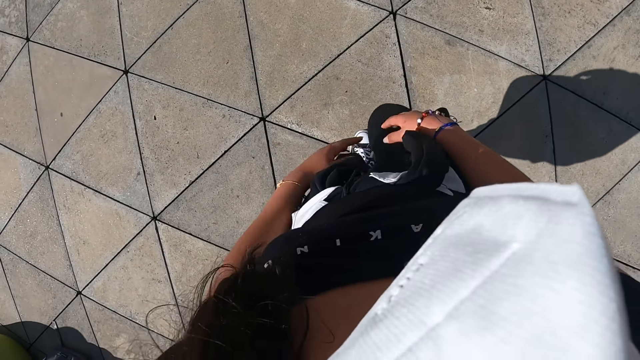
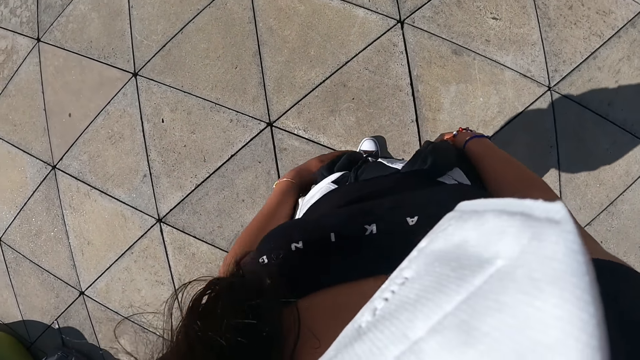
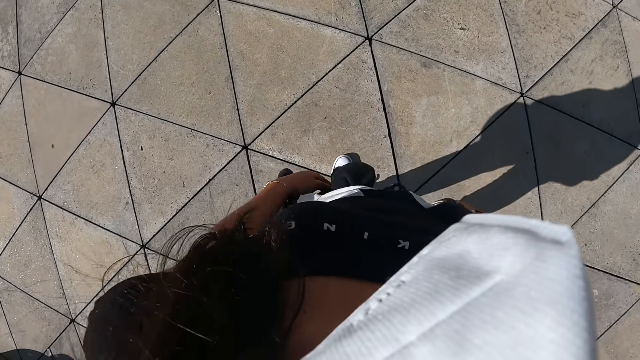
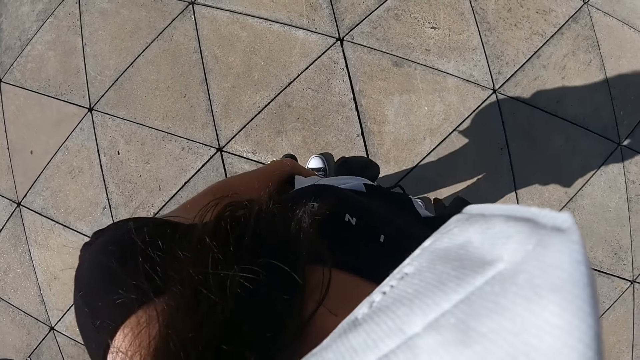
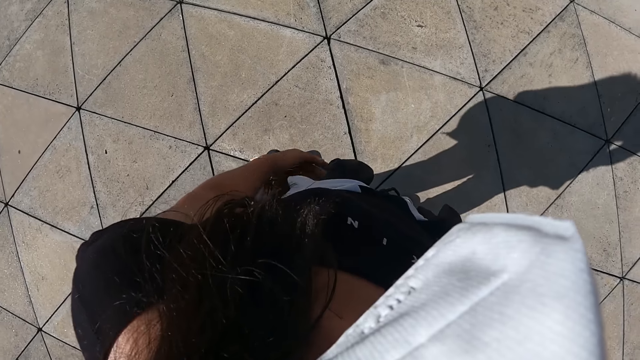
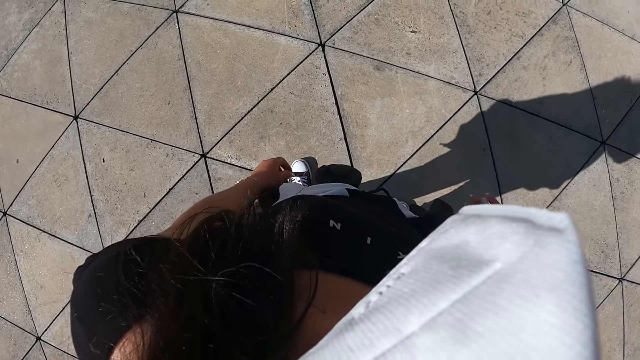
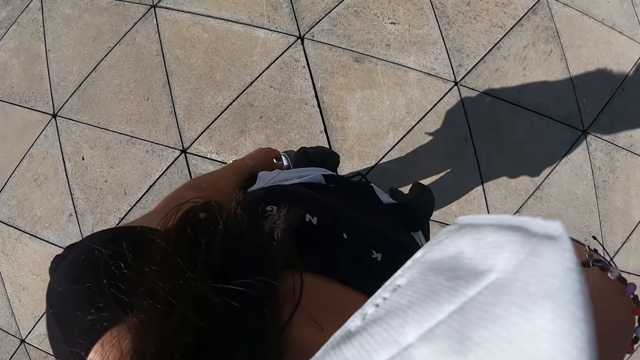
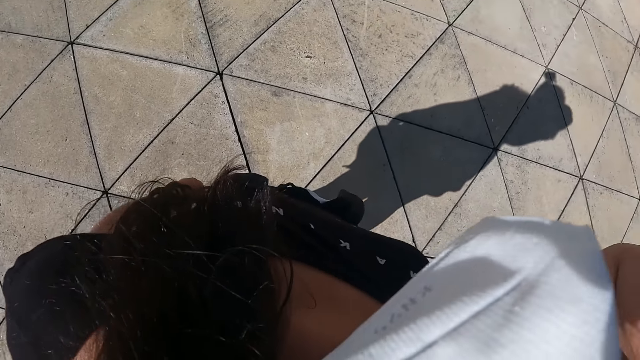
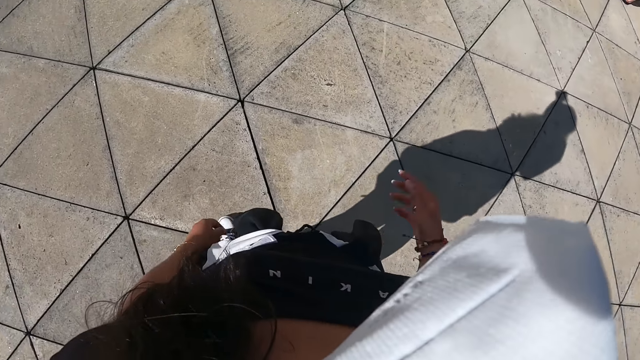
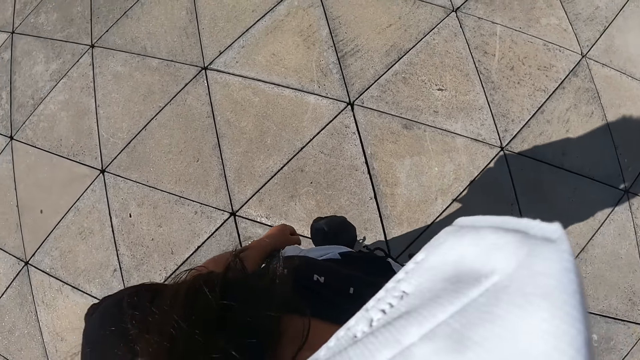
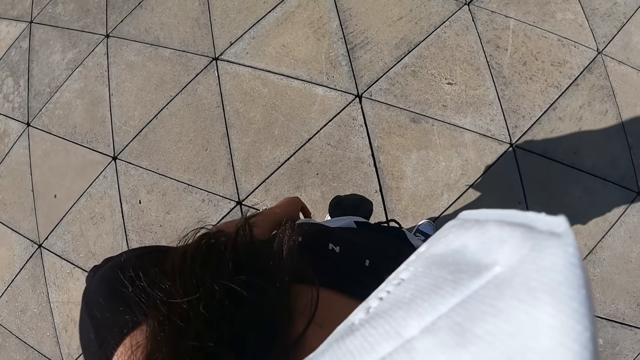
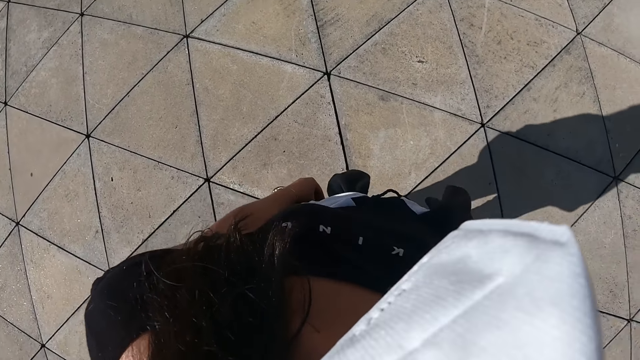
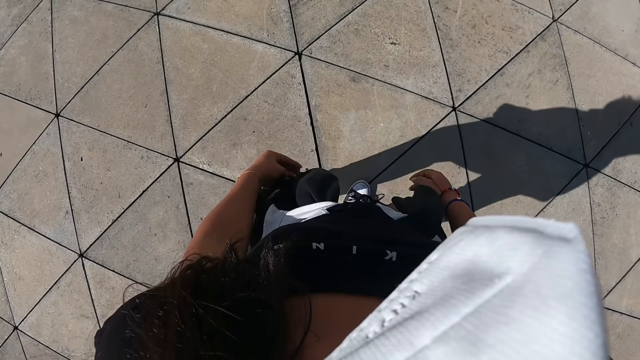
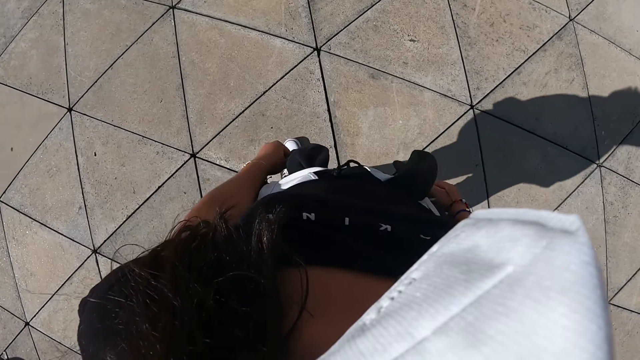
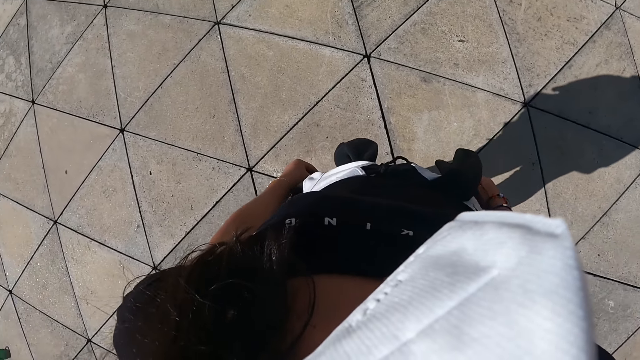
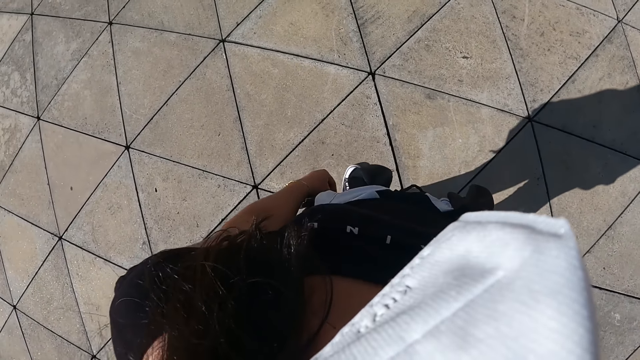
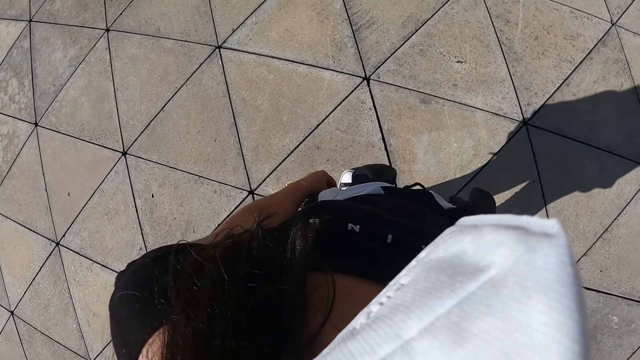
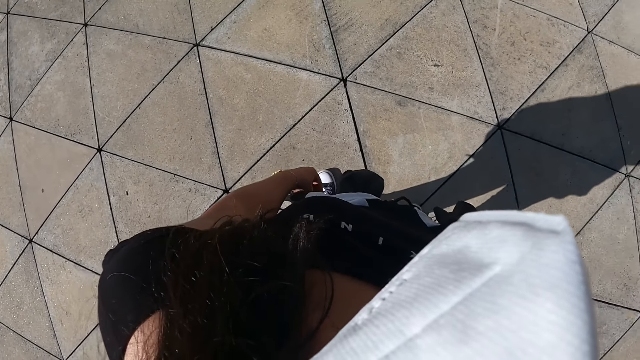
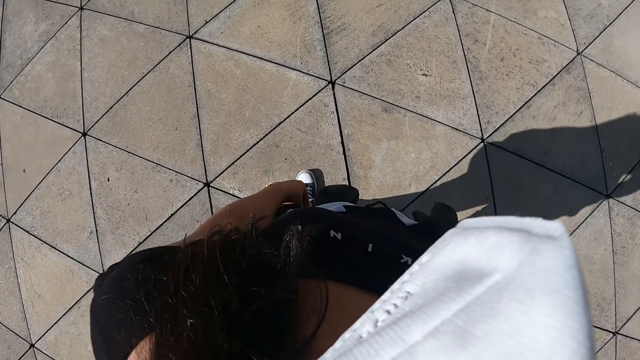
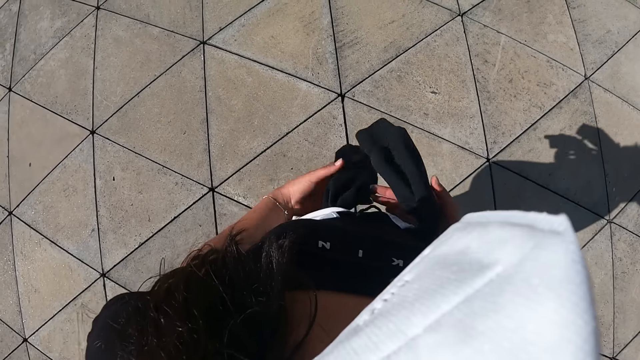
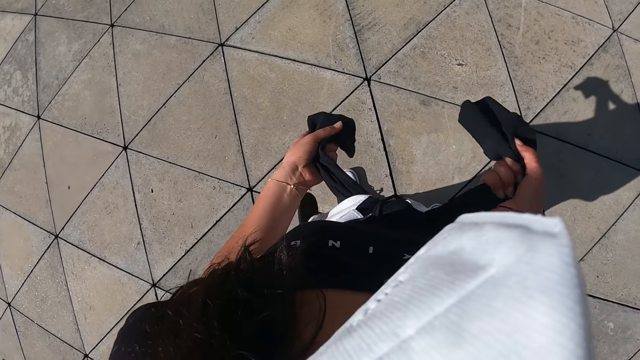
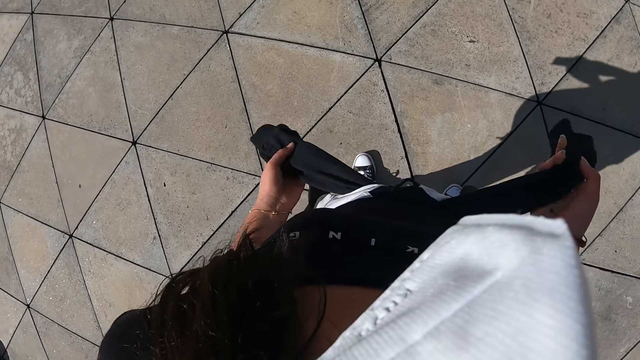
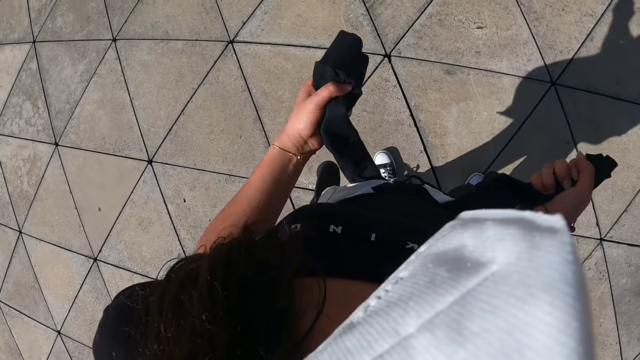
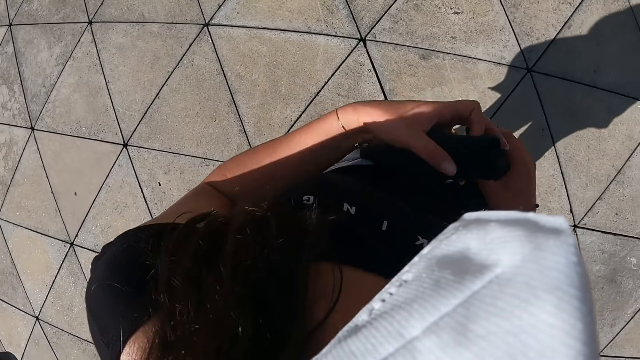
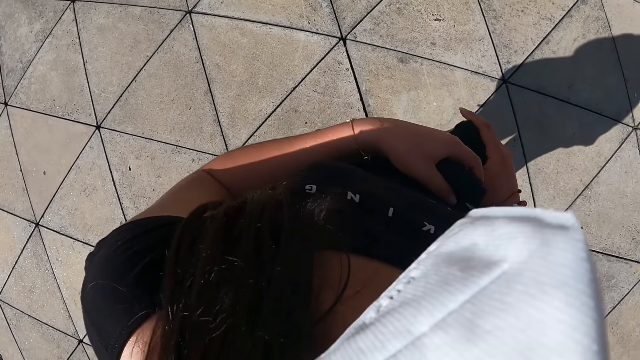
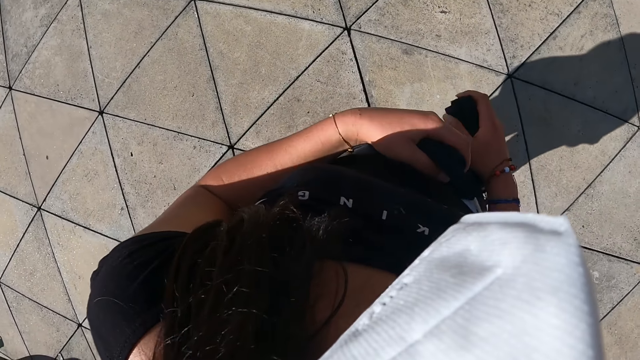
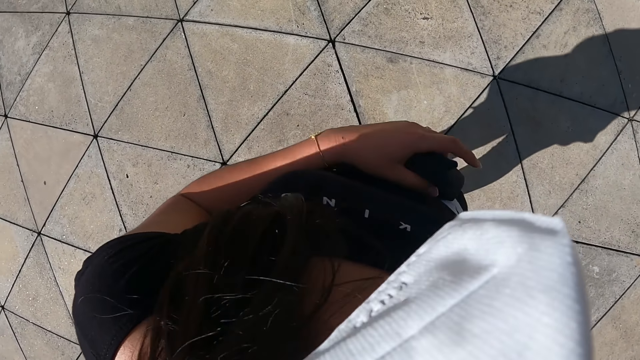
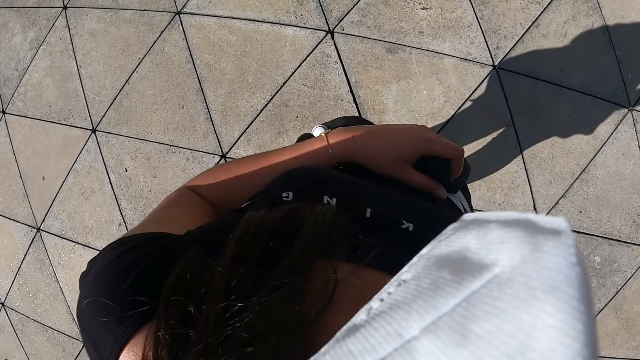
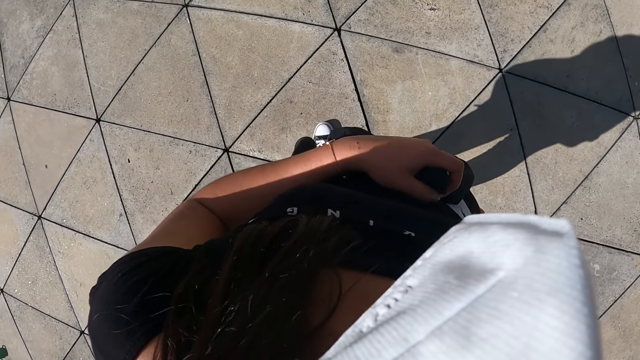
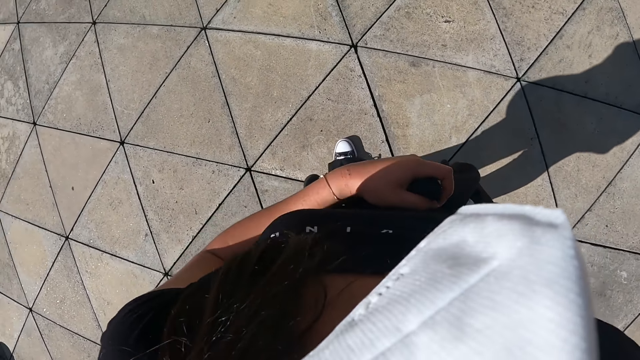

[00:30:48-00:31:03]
The camera wearer adjusts her hair with her right hand. She holds the jacket round her waist with her hands. She ties the sweater.

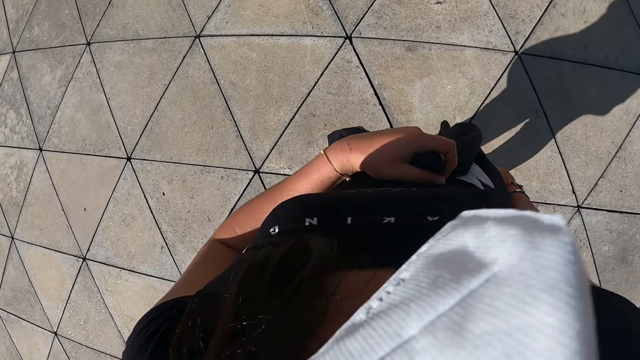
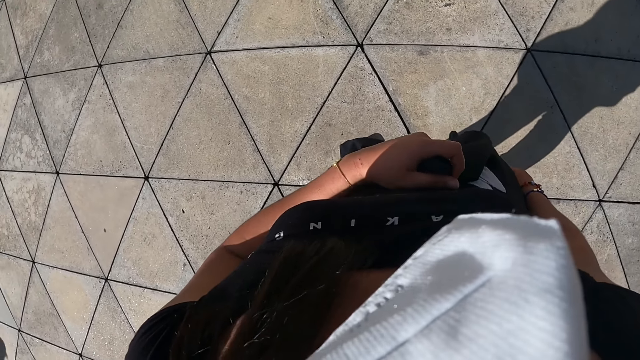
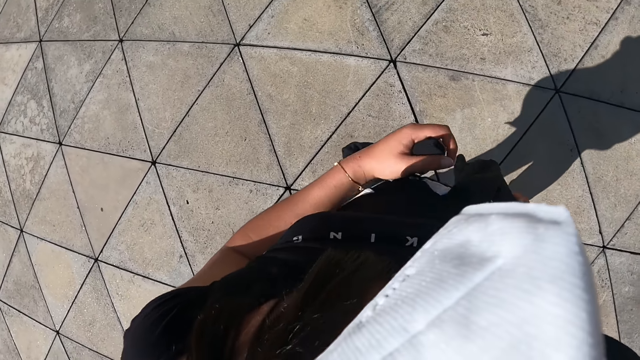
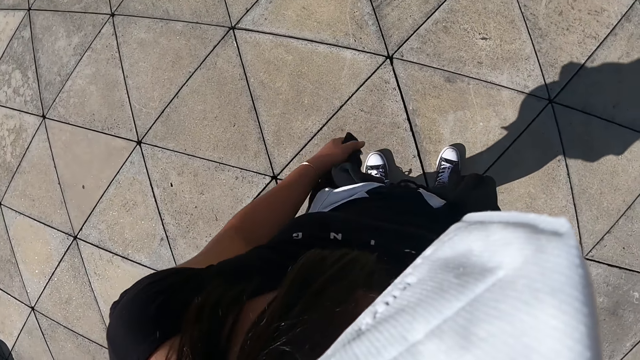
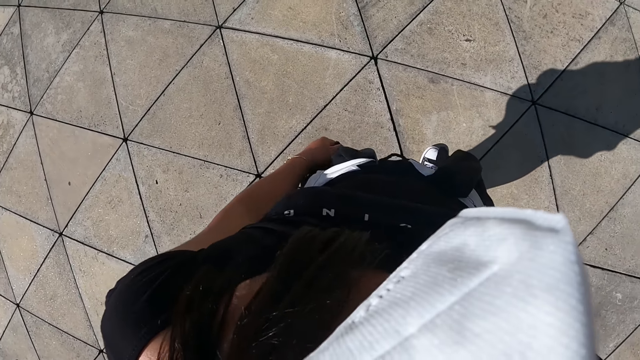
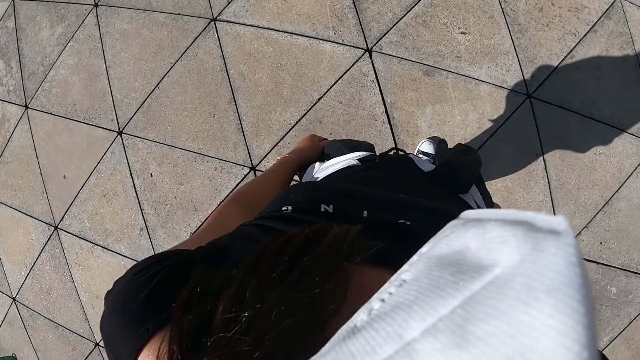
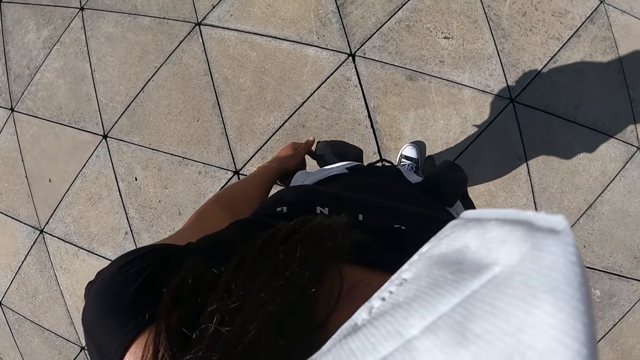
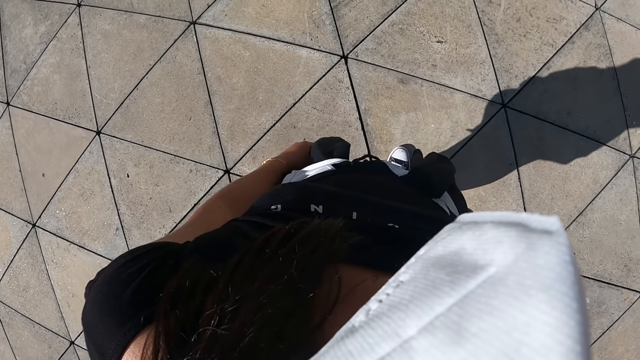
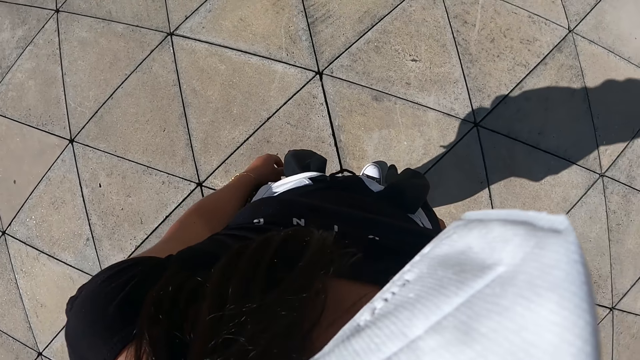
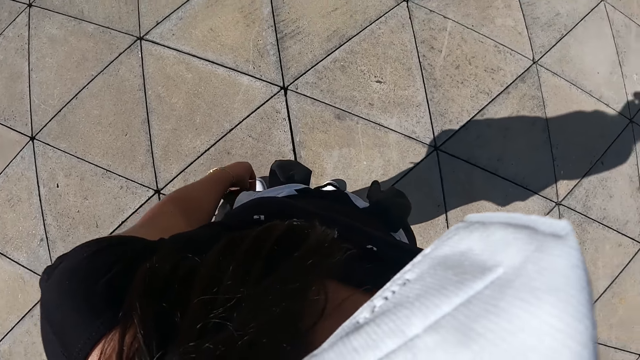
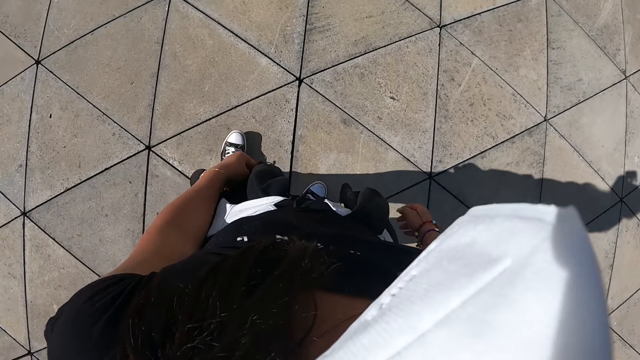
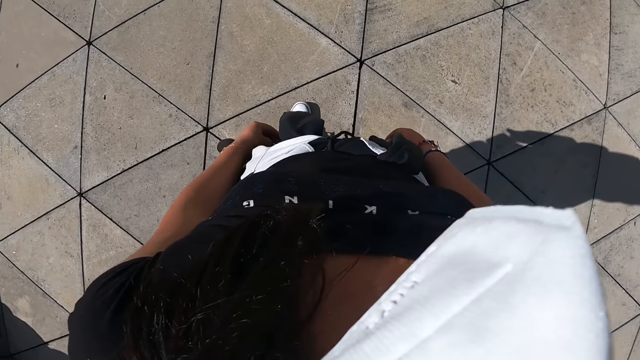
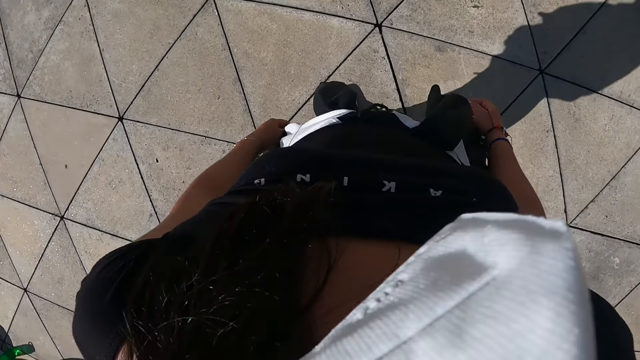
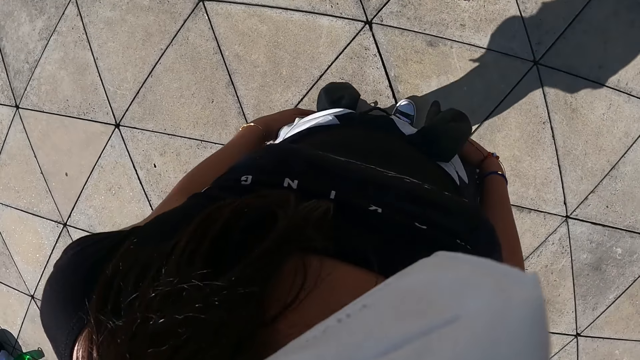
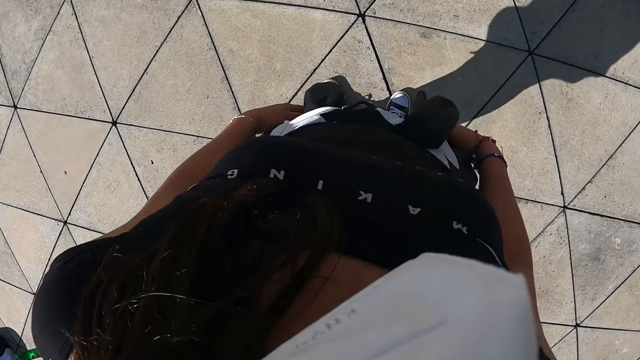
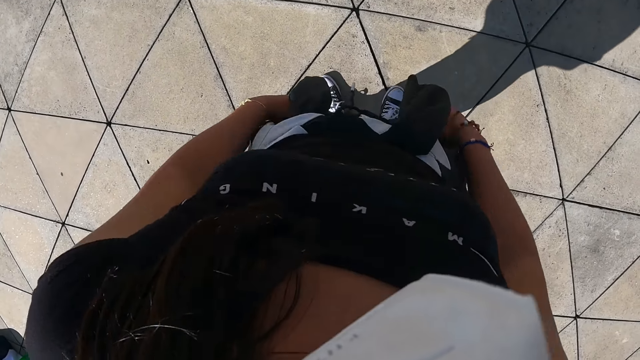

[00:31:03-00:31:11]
The camera wearer looks around.
